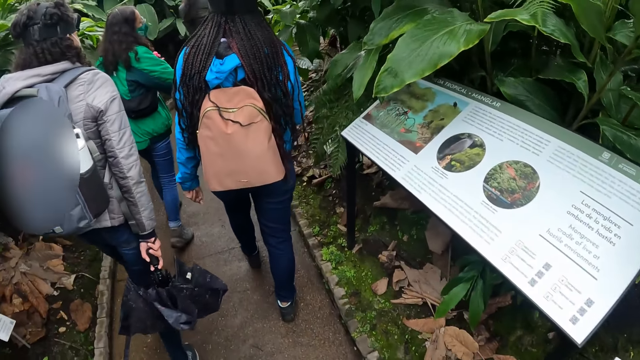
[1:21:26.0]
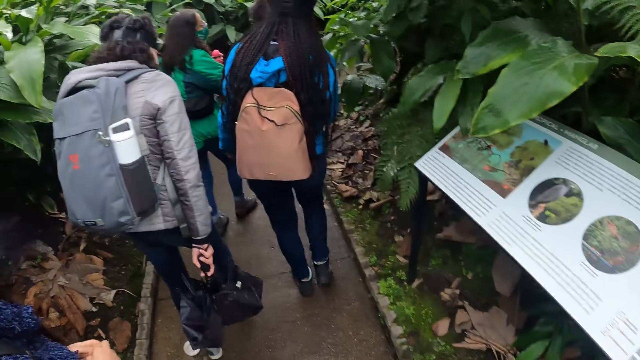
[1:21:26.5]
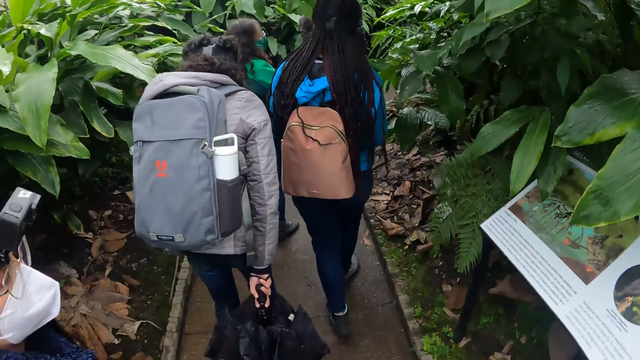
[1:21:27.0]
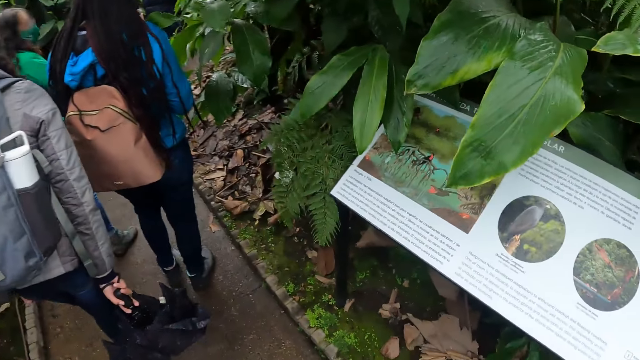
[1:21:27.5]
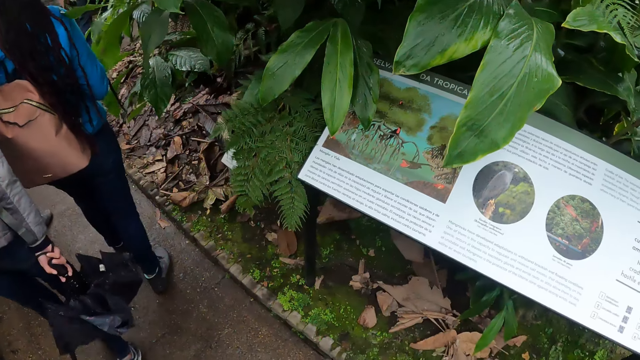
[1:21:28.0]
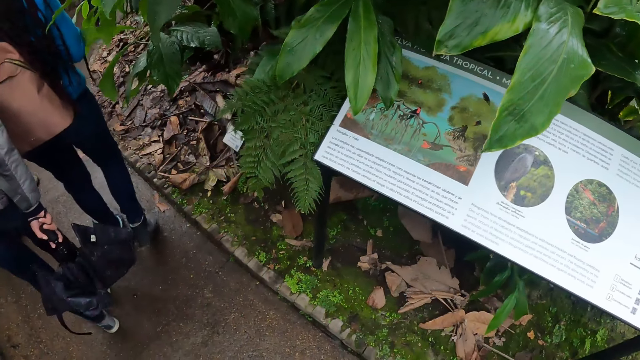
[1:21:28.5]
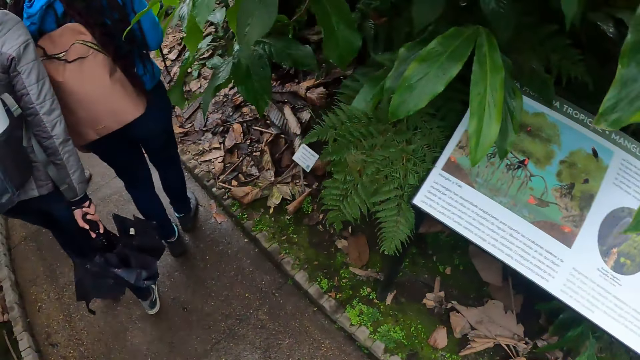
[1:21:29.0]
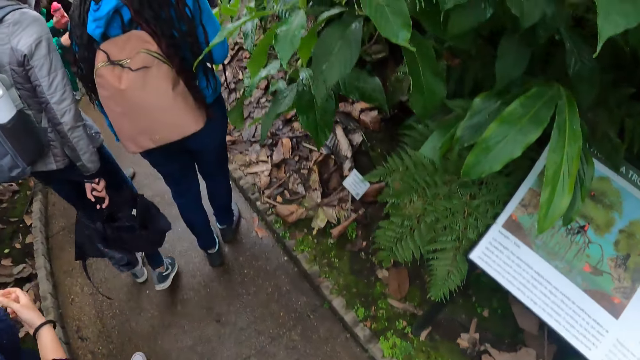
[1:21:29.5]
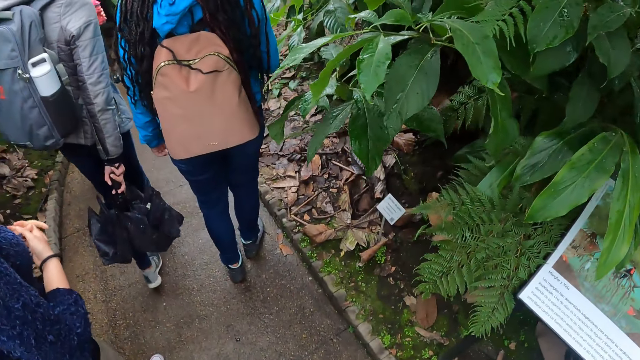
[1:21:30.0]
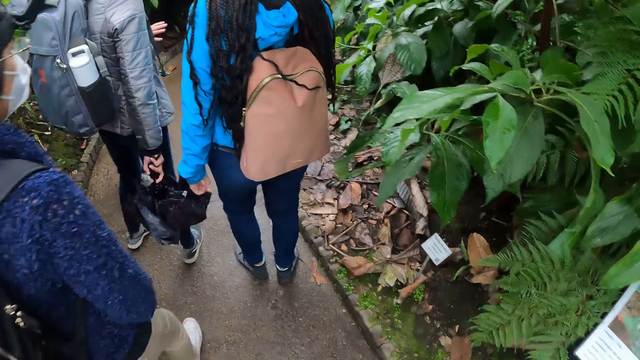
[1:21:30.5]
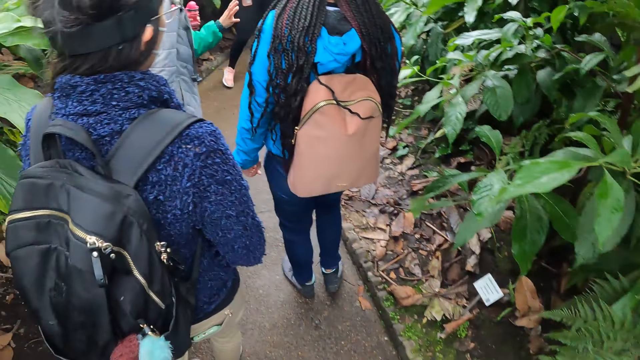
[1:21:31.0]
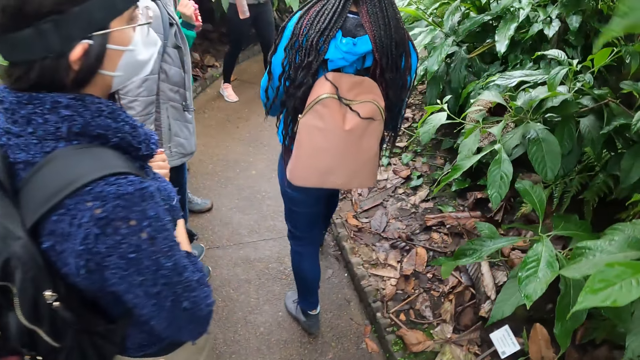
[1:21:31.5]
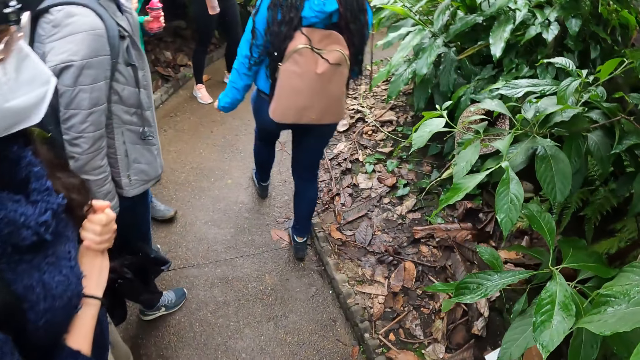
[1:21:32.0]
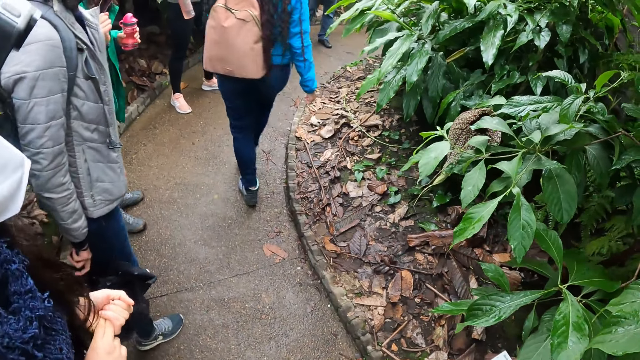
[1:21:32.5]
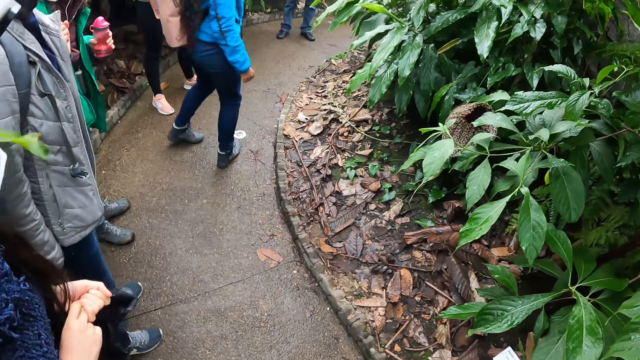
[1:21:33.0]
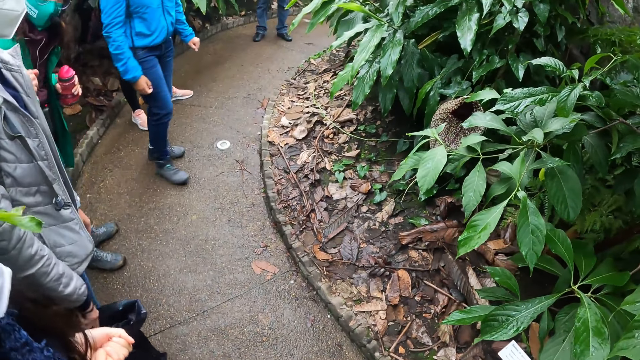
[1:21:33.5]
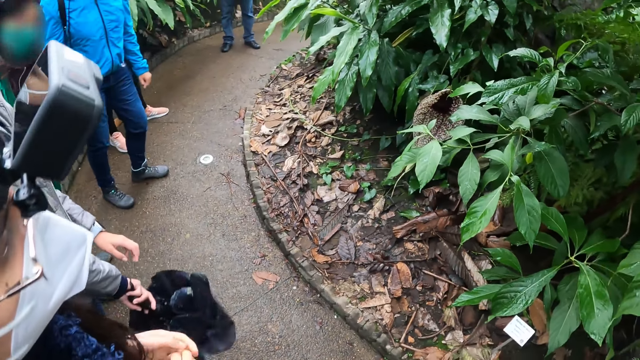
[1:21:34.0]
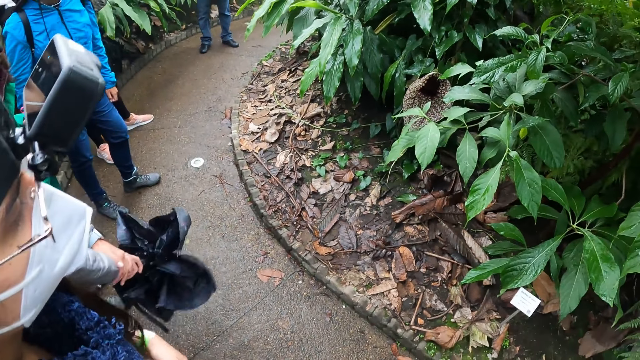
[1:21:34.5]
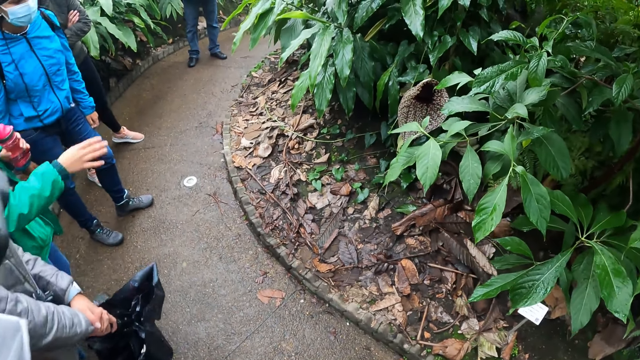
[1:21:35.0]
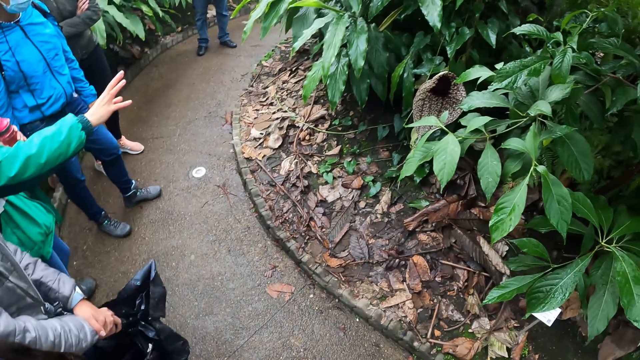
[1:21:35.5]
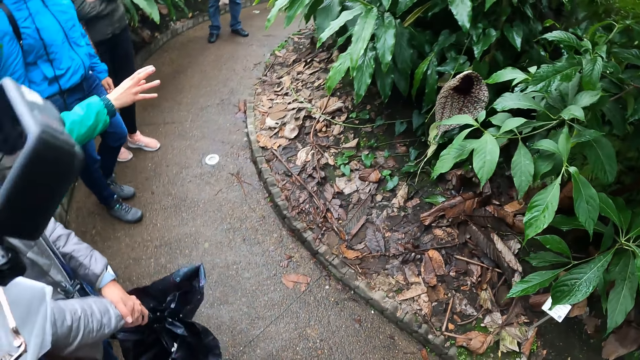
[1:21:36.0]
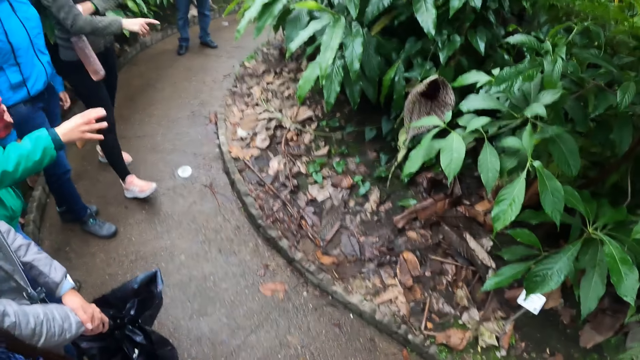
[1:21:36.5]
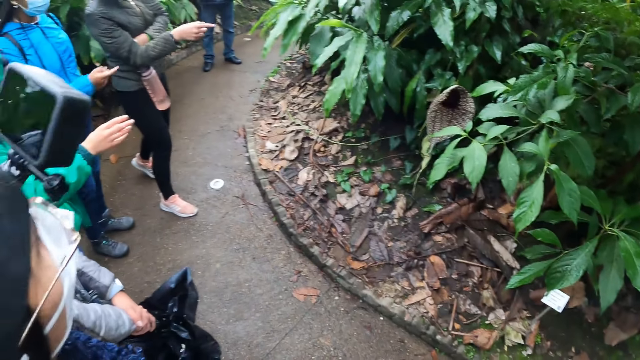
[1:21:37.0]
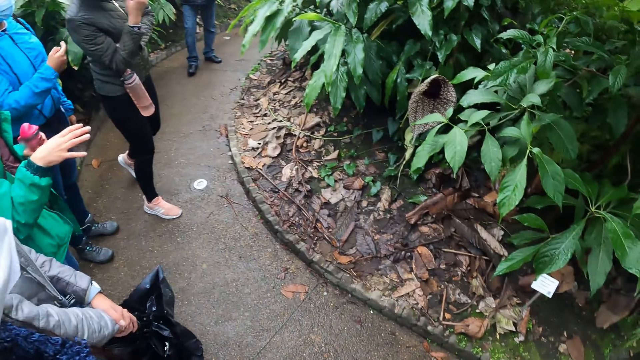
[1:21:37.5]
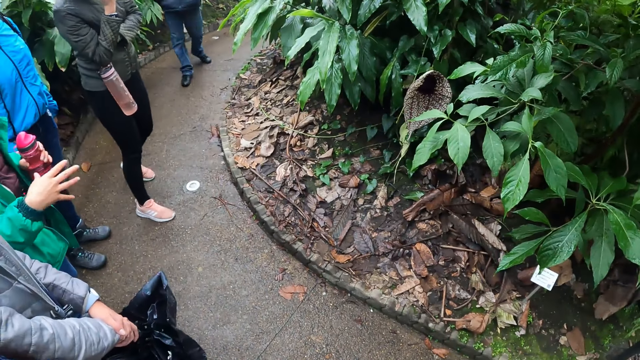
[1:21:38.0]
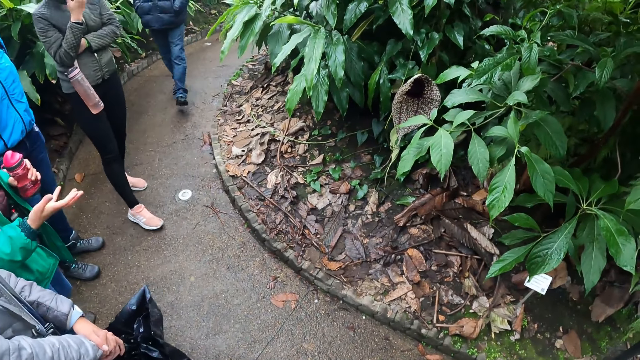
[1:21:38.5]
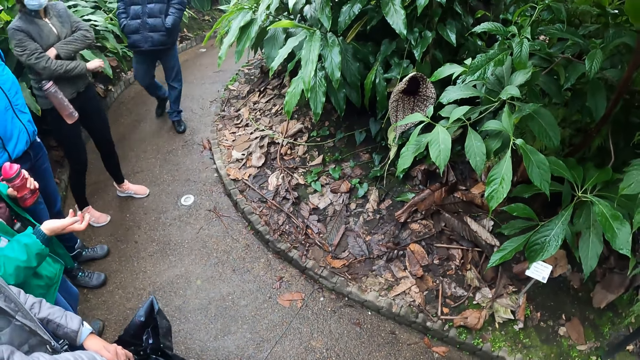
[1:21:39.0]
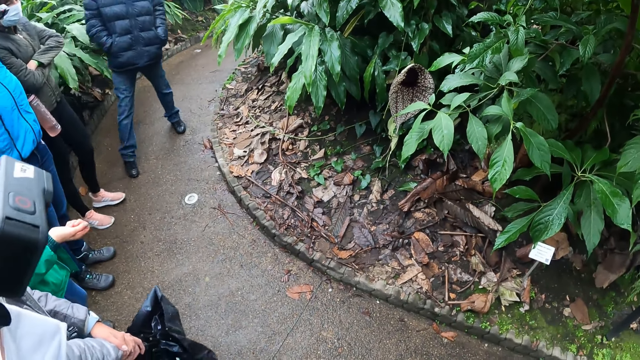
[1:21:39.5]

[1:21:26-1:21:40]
A person bends. Another person stops walking. A third person stops walking. The first person stops walking. A fourth person raises her right hand. The first person moves a step forward and raises her right hand.

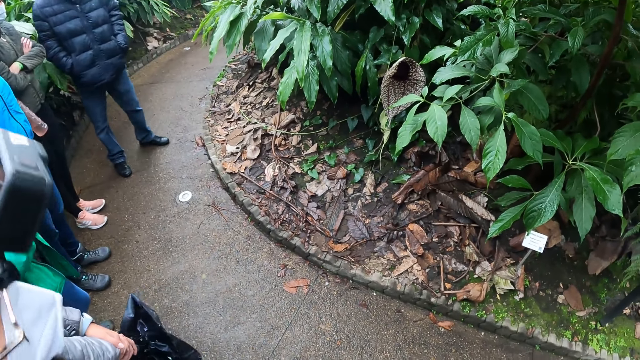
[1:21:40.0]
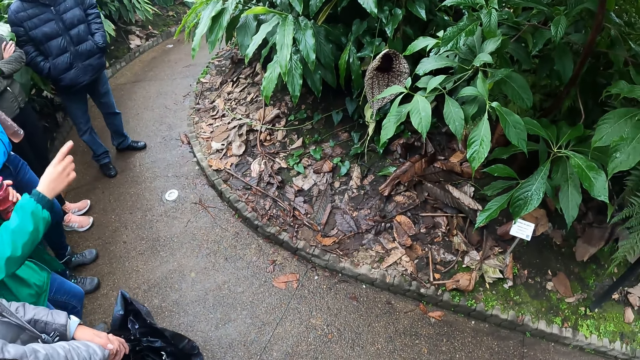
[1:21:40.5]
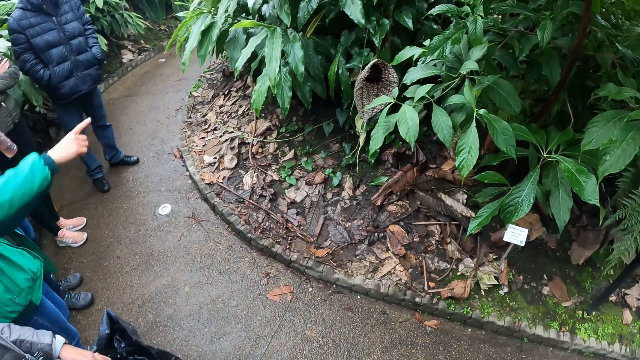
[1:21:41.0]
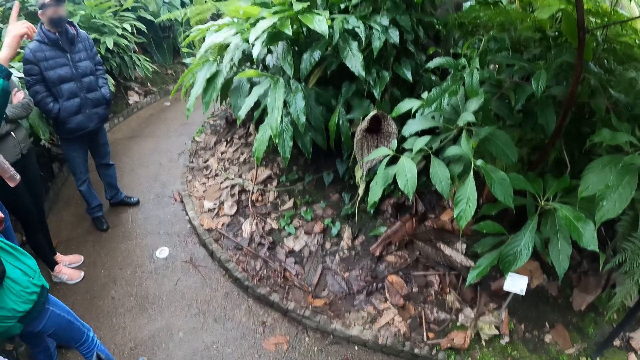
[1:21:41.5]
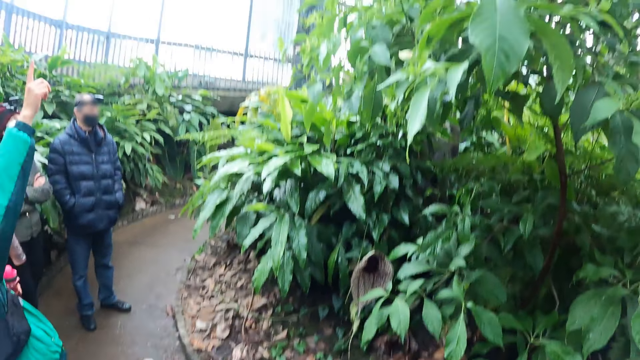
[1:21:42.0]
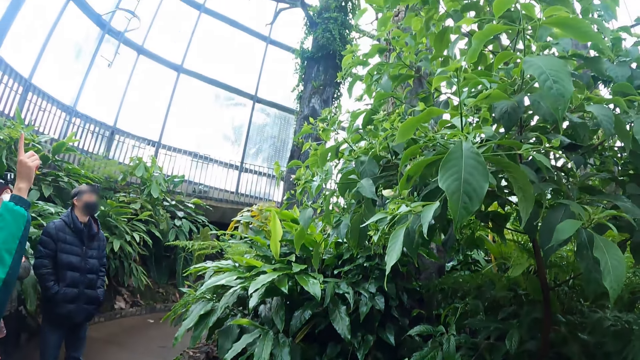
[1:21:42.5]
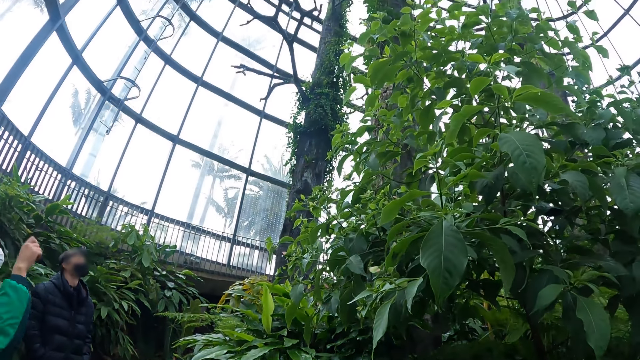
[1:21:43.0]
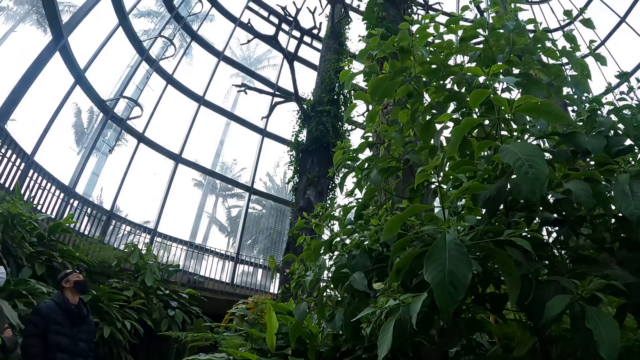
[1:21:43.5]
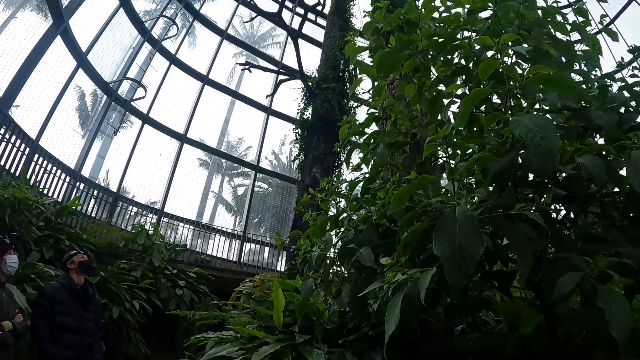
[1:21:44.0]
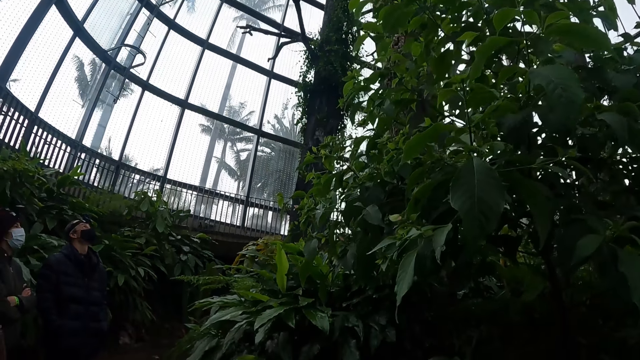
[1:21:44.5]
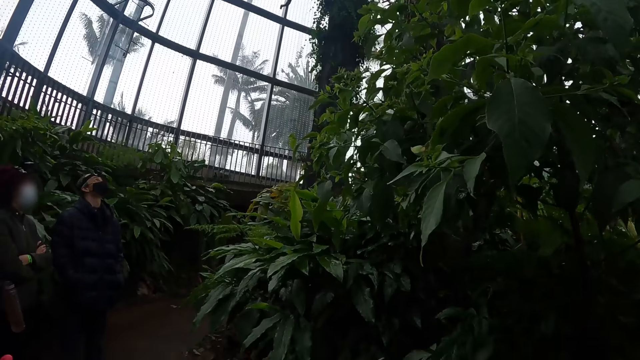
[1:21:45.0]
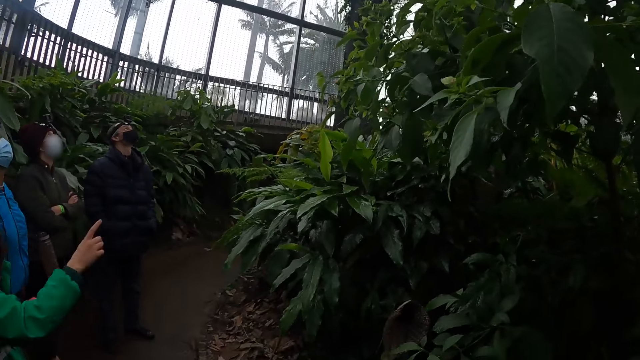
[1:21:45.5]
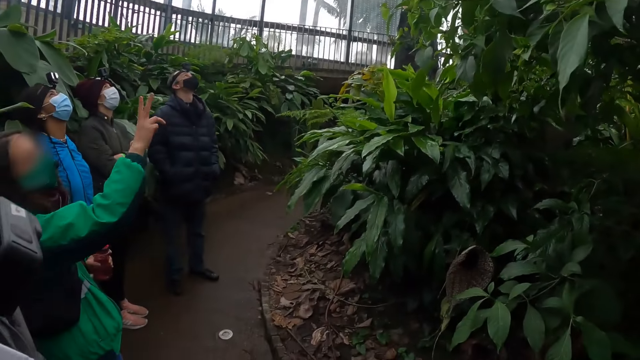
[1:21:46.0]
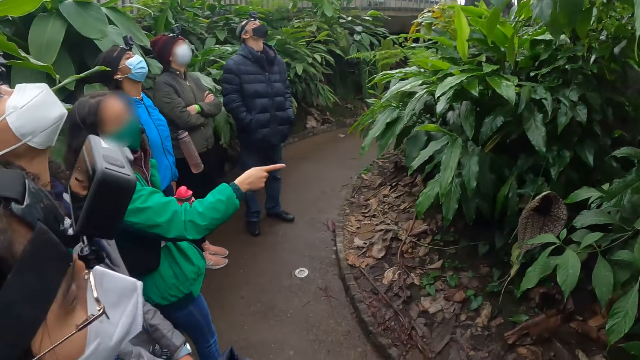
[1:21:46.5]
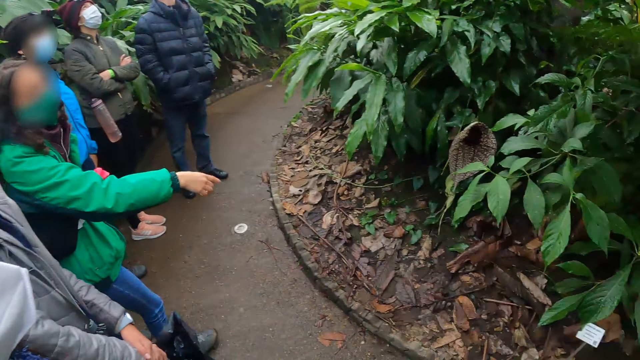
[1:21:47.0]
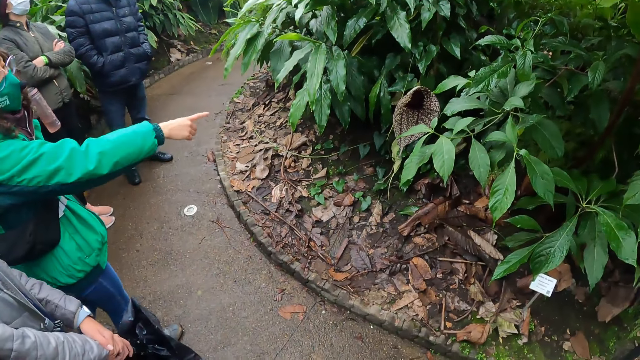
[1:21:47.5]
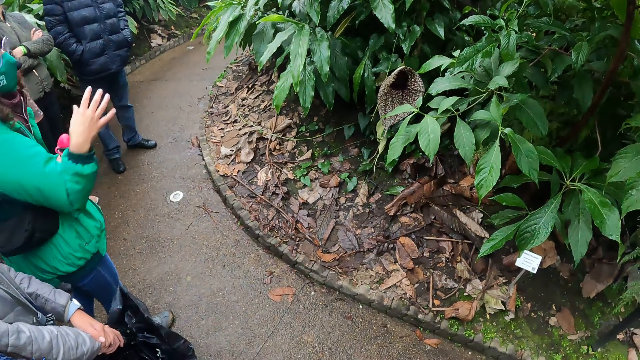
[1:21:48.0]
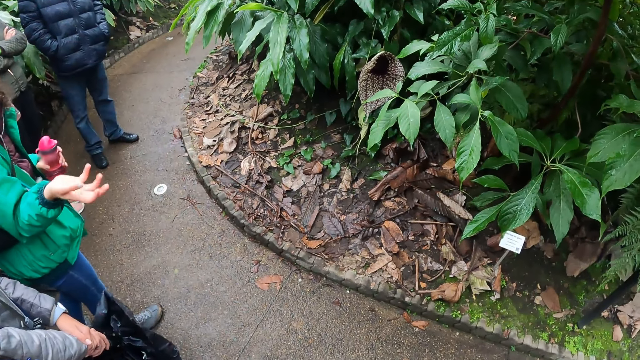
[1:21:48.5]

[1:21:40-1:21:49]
A person walks back. Another person points up with her right hand. The first person looks up. The other person points up with her right hand and points in front with her right hand.
